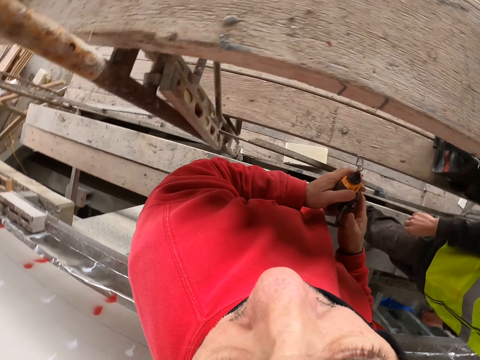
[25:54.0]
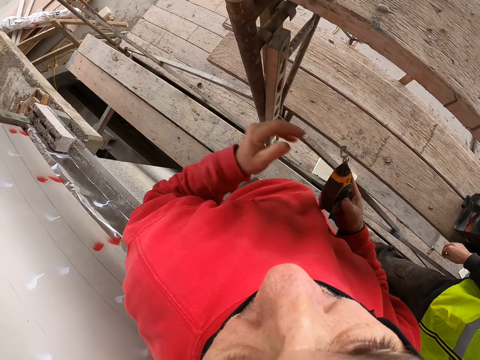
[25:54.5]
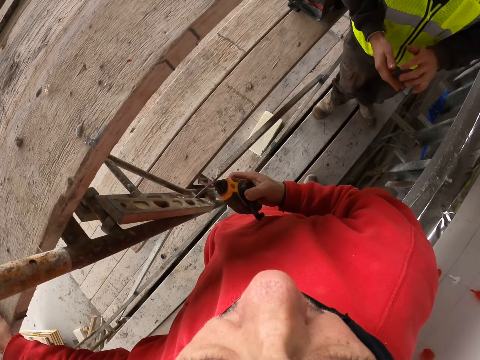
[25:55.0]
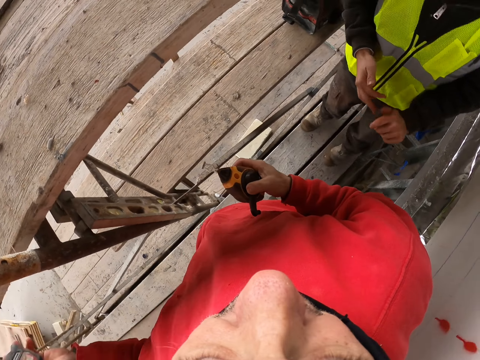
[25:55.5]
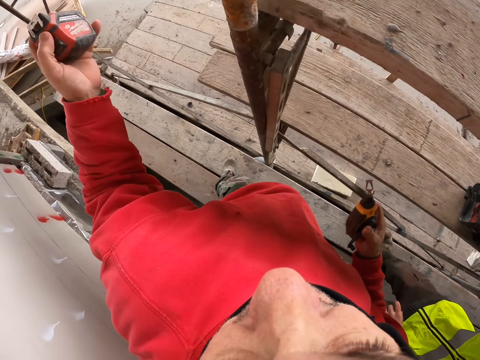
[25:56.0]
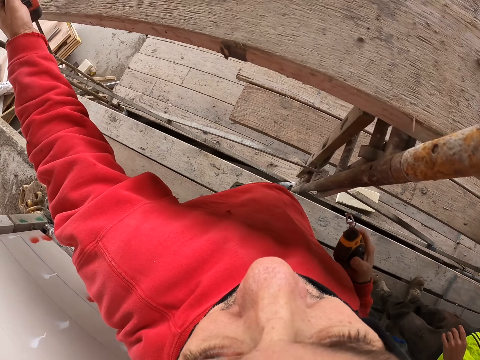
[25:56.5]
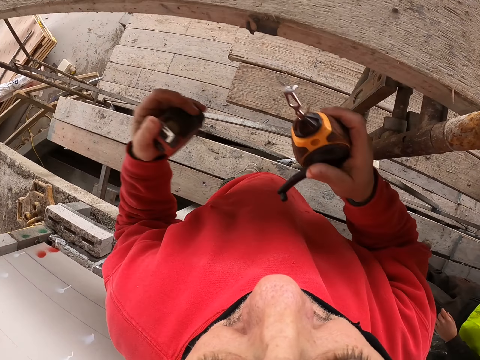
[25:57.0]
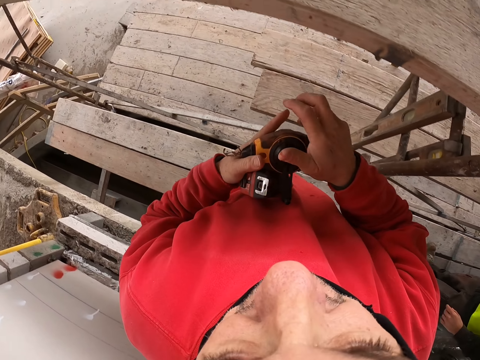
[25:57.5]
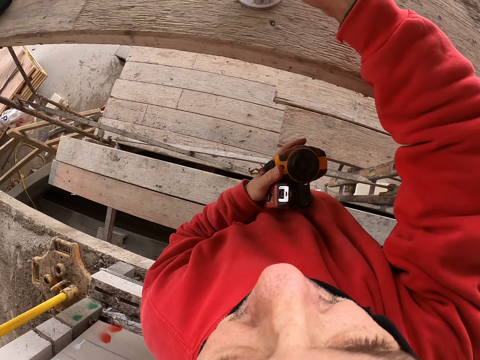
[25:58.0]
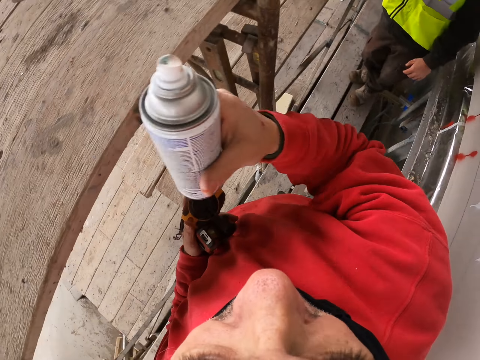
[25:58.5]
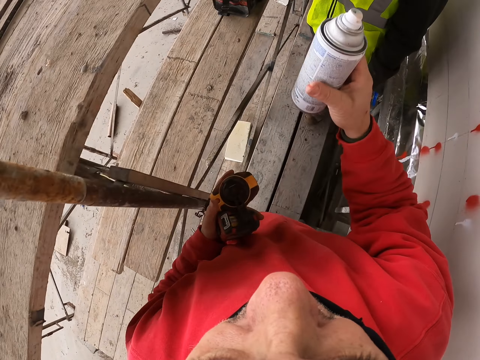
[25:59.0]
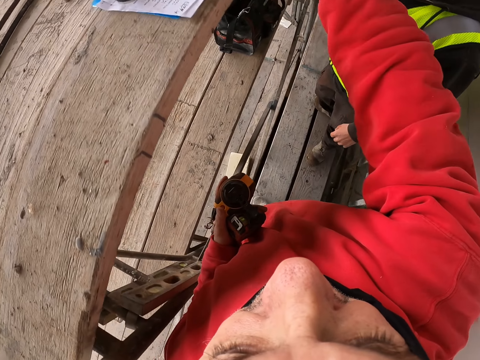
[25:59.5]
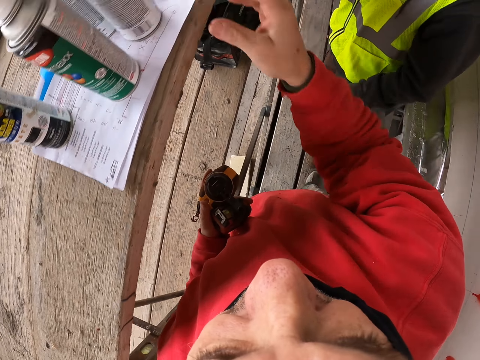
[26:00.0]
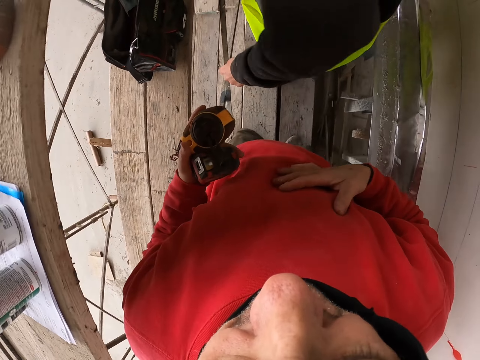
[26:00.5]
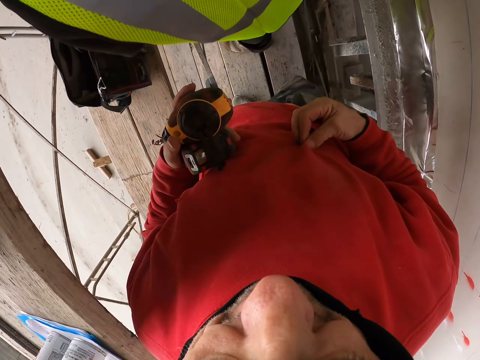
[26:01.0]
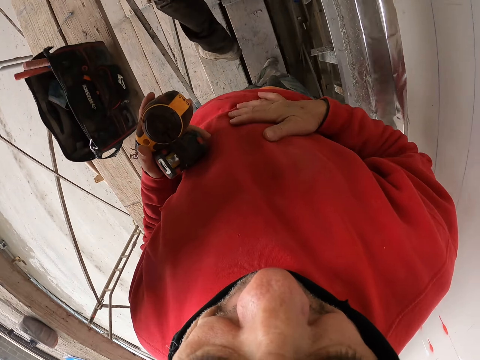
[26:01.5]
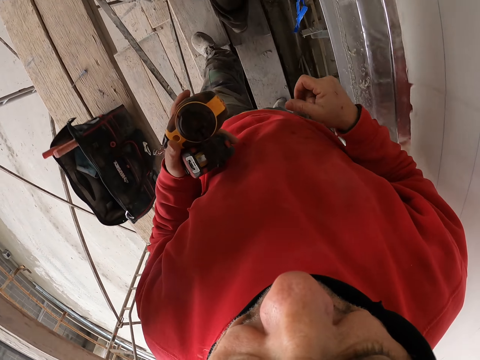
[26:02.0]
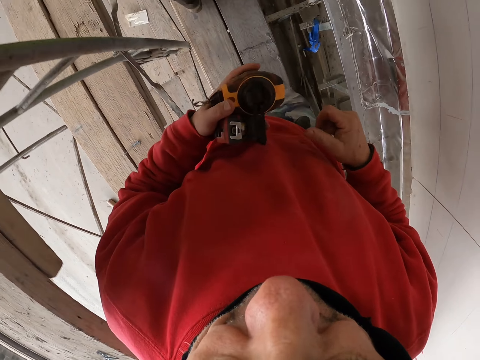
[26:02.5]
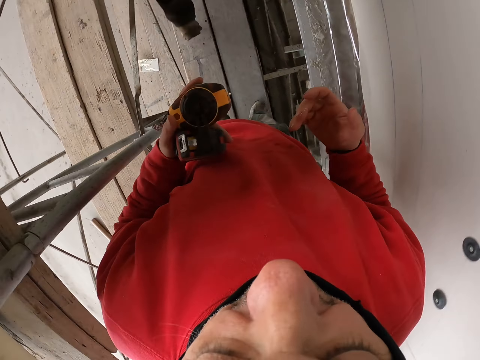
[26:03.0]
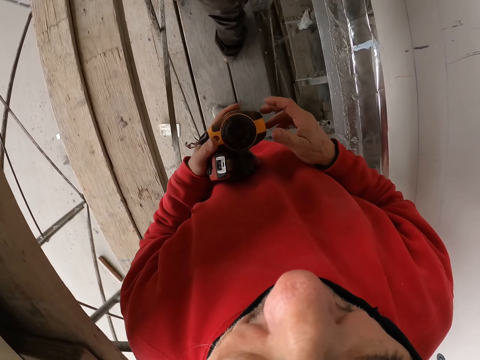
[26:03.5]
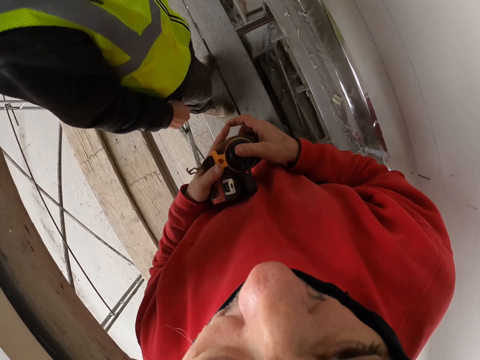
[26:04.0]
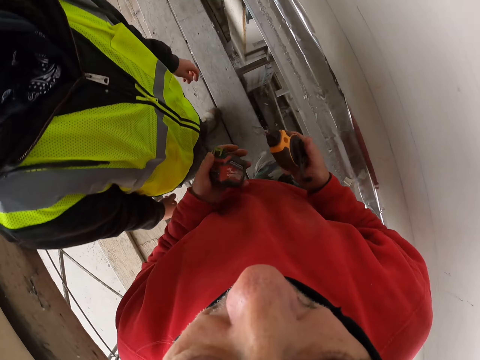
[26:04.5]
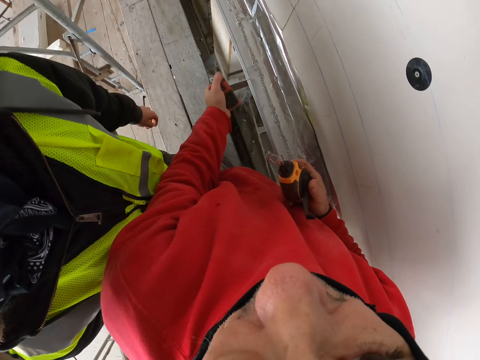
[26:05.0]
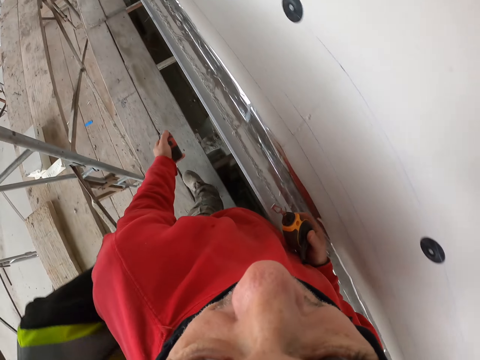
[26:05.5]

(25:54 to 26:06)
The camera wearer takes the tape measure. He takes the spray bottle. He puts down the spray bottle on the surface. He touches his cloth. He walks a few steps.

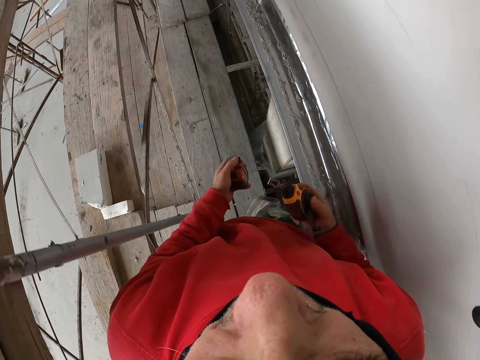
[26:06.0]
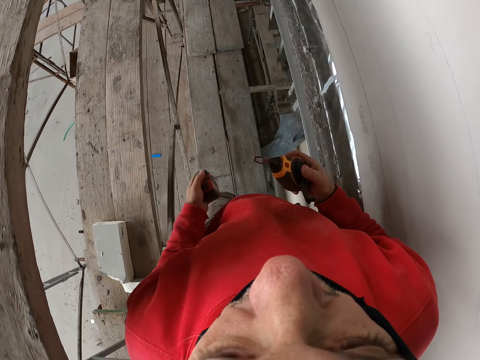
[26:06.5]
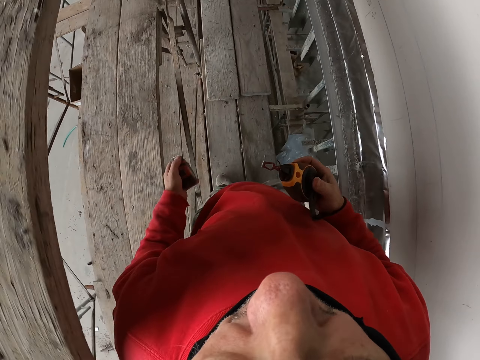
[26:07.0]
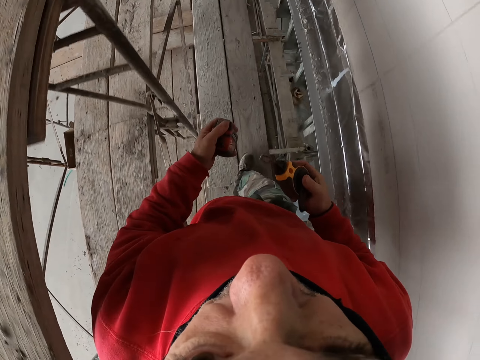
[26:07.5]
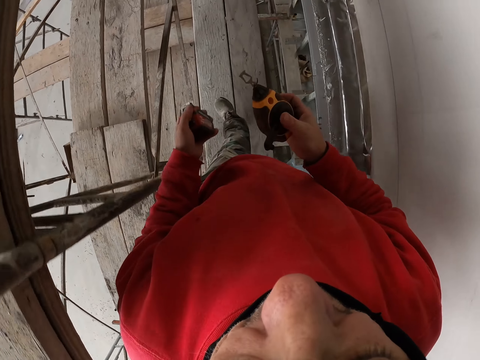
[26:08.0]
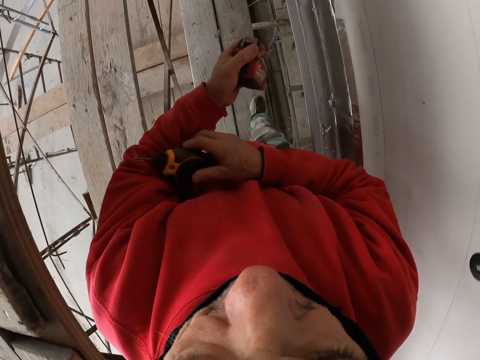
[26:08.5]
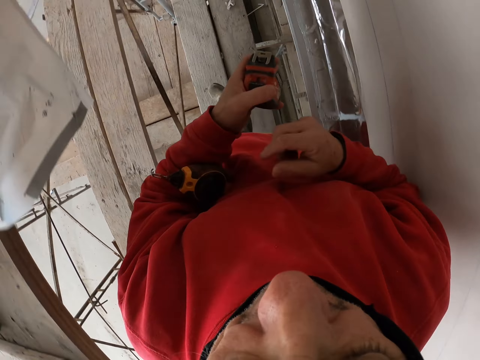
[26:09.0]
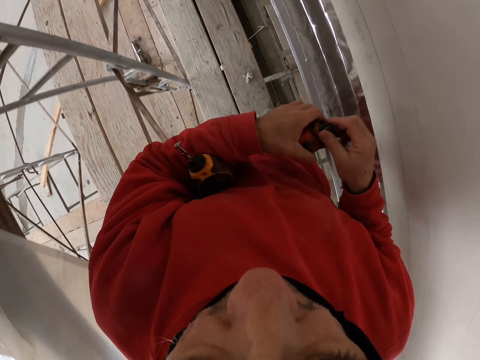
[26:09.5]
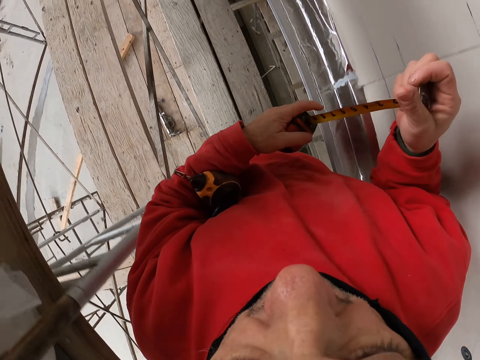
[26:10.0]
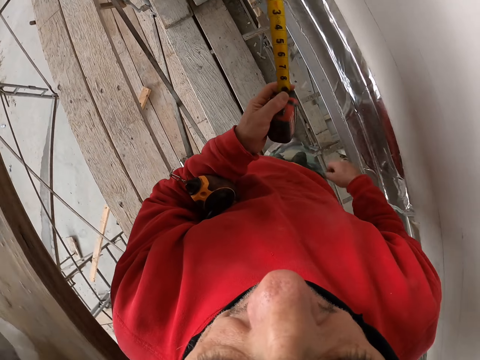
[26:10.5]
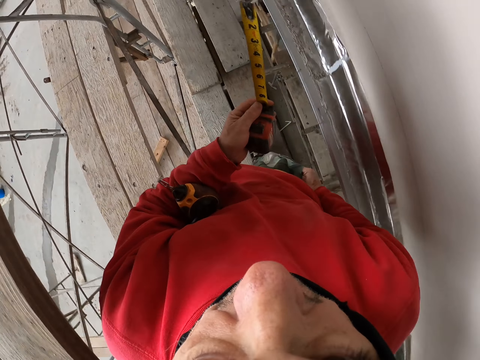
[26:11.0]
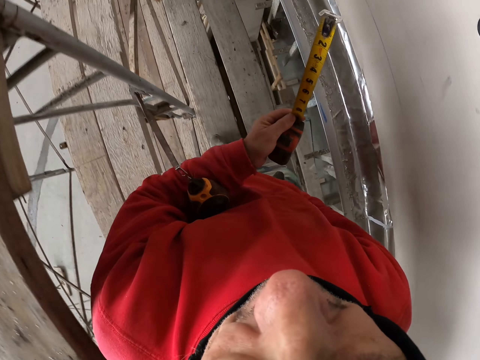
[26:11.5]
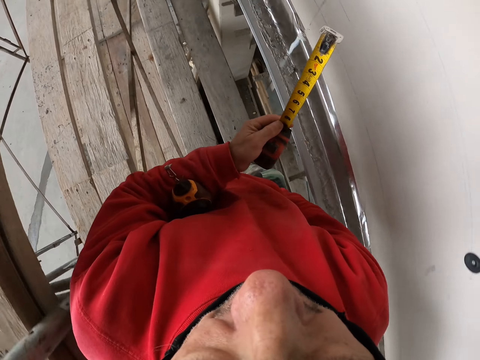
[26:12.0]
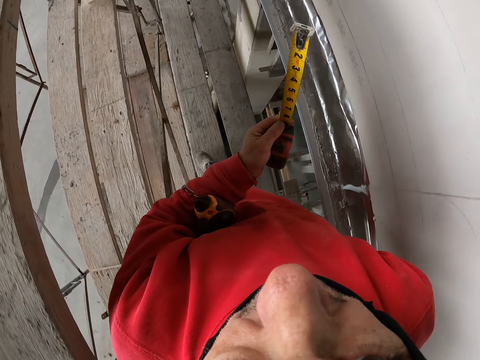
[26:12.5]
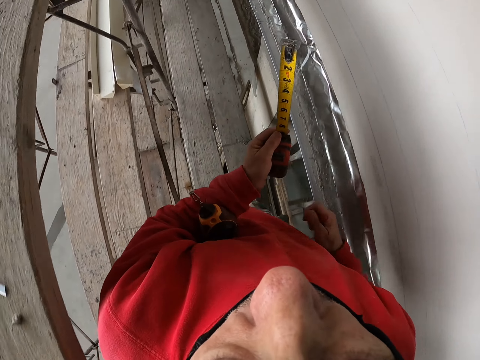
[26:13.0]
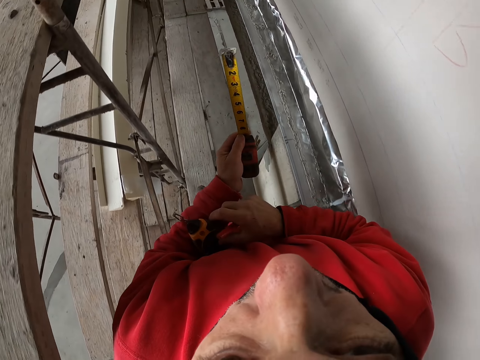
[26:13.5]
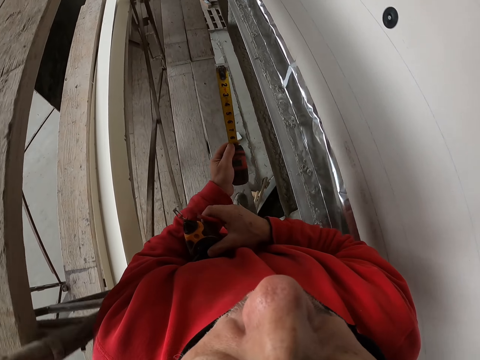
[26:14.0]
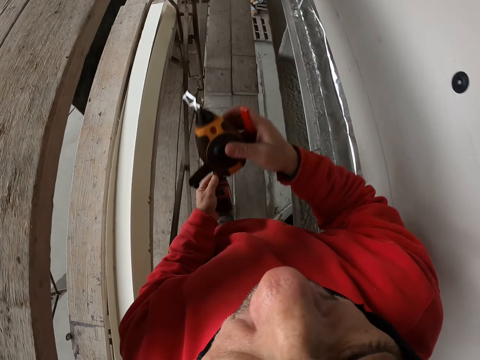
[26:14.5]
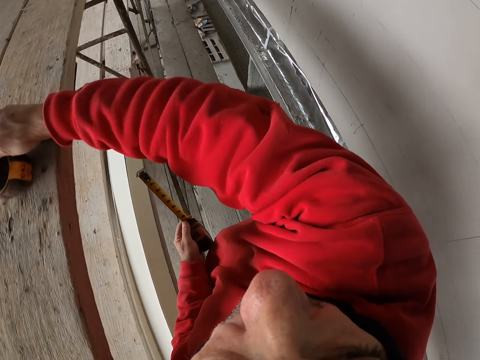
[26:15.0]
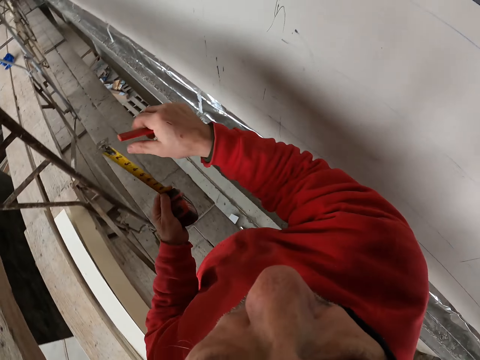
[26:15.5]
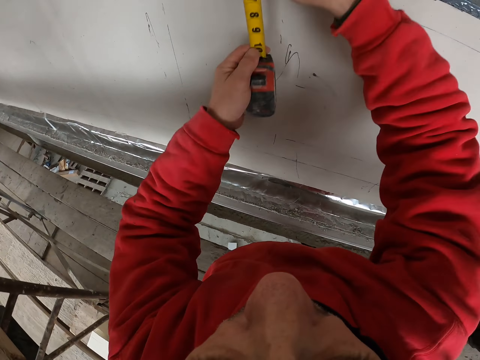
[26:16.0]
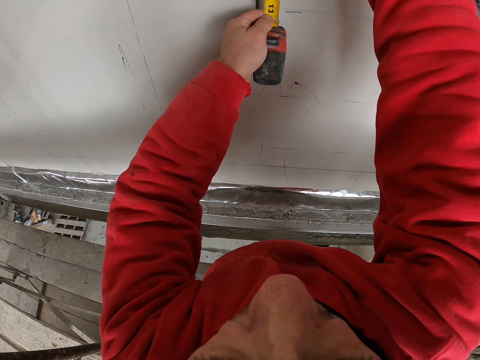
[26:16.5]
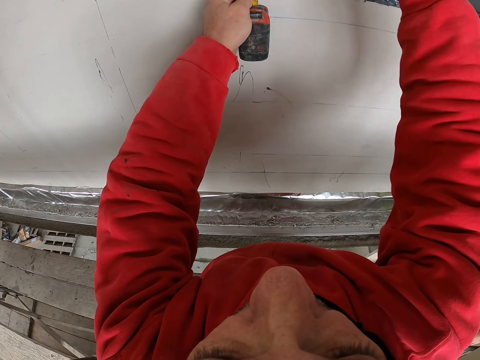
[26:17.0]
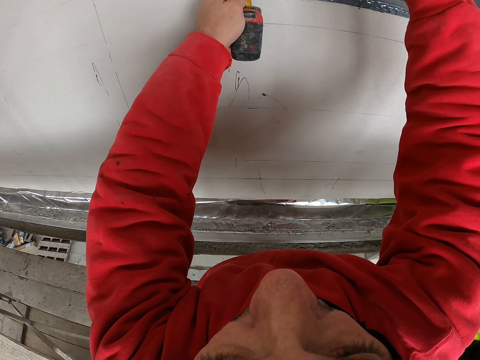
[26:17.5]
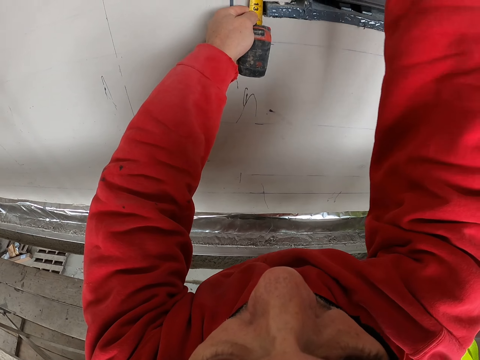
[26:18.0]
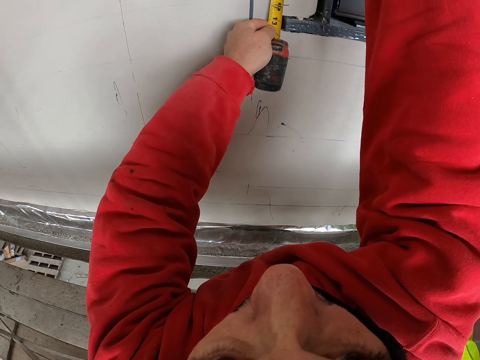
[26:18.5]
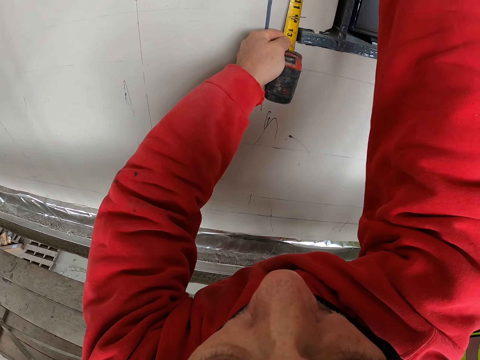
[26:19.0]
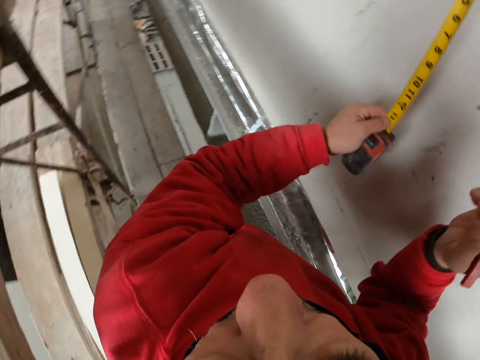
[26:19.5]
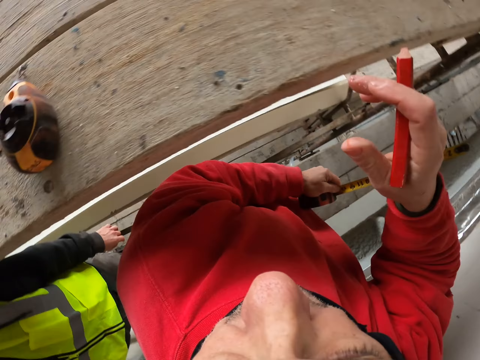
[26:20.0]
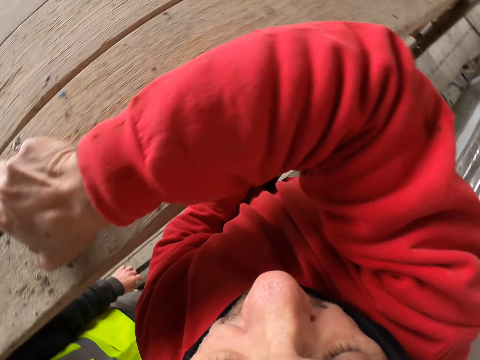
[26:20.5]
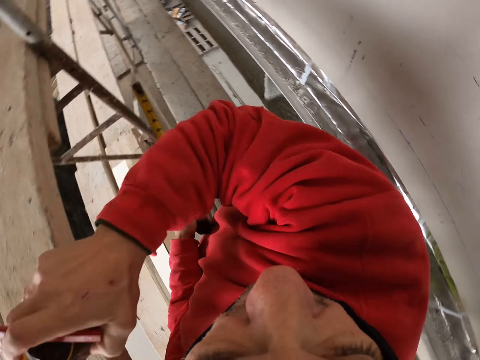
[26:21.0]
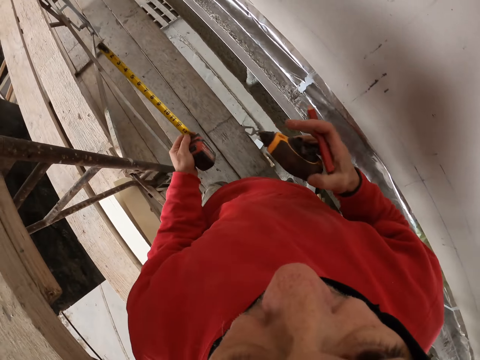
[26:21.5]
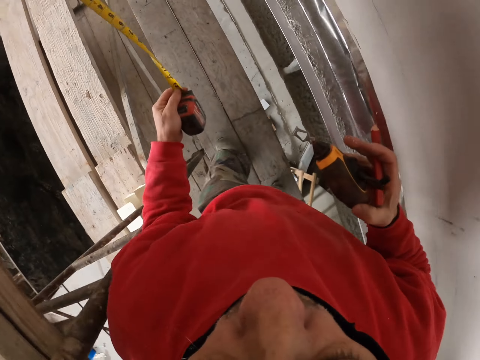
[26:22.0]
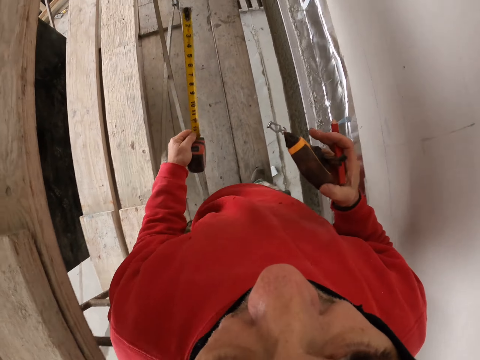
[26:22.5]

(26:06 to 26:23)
The camera wearer walks around. He pulls the tape measure. He removes the tape measure. He puts his hand in his pocket. He walks around. He puts down the tape. He measures the wall. He marks on the wall. He takes the tape.
